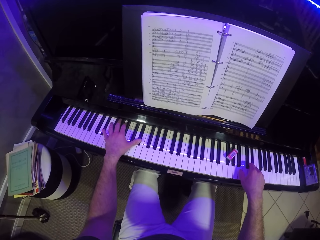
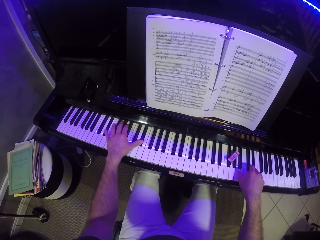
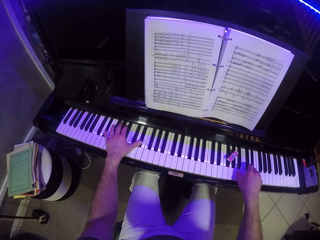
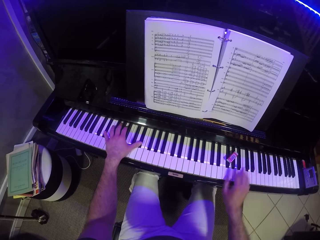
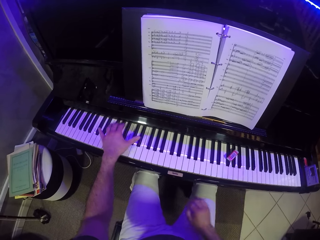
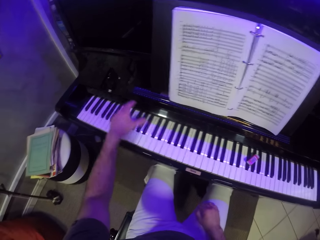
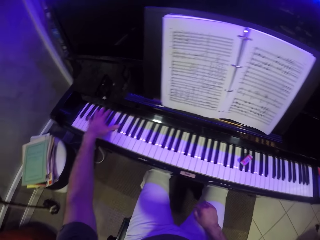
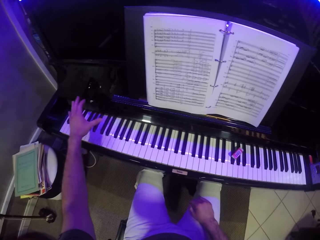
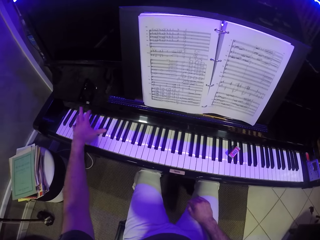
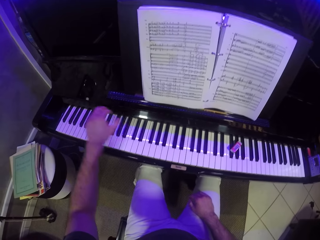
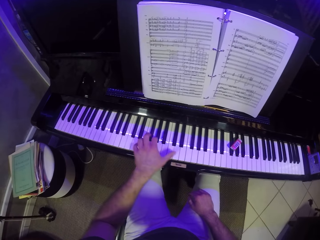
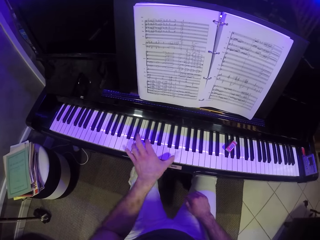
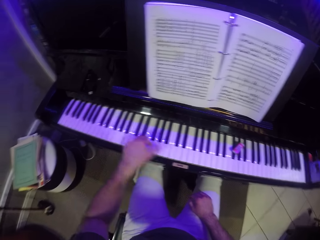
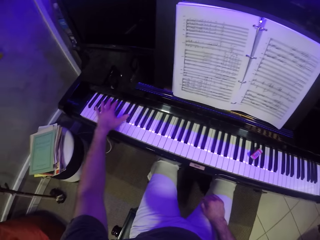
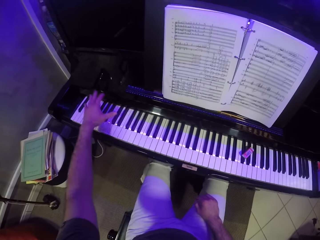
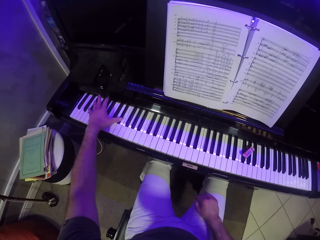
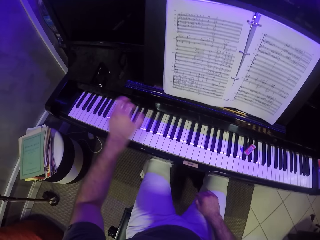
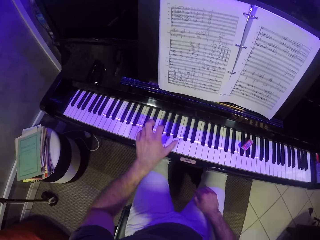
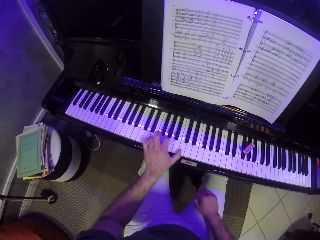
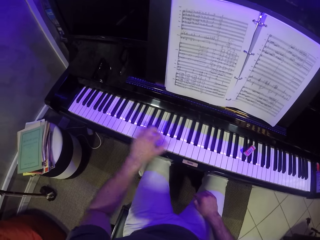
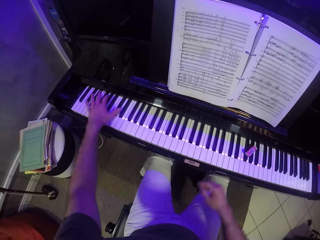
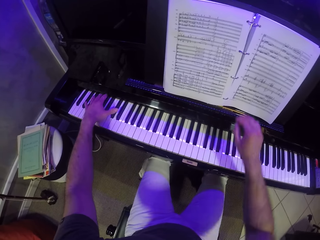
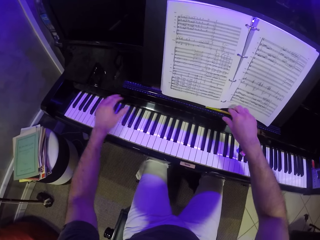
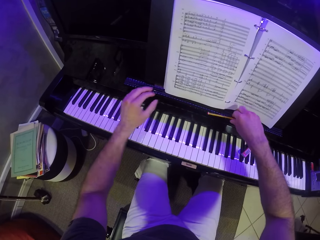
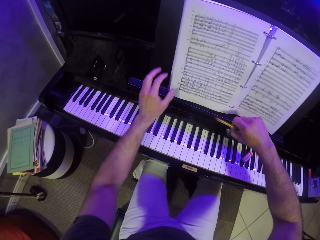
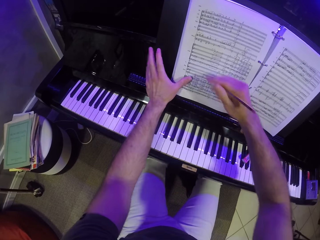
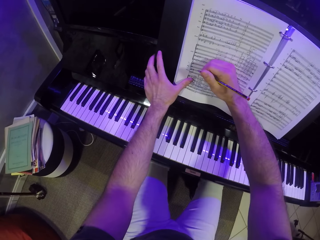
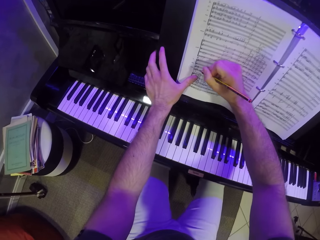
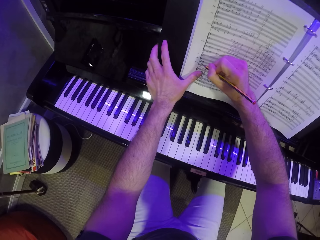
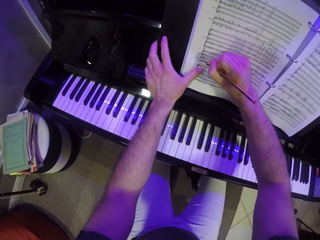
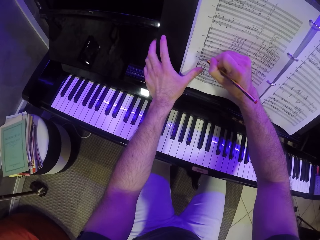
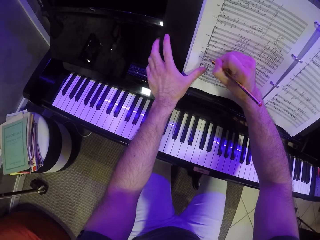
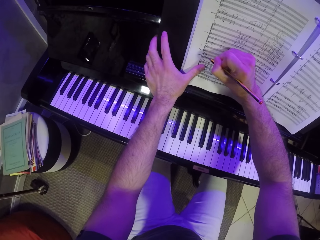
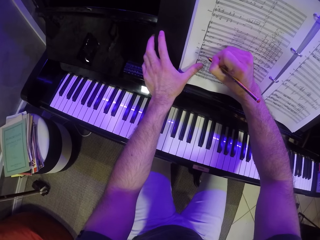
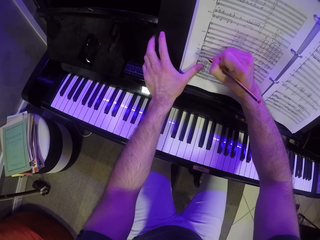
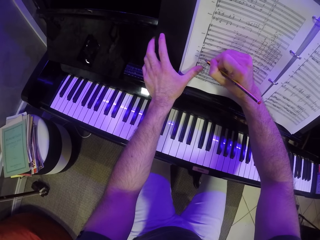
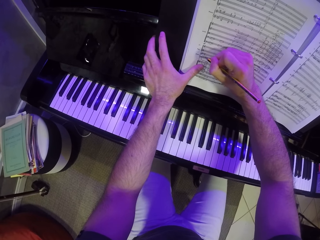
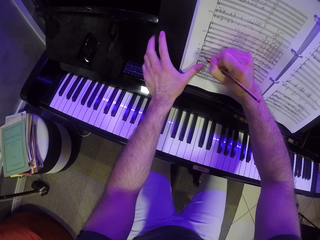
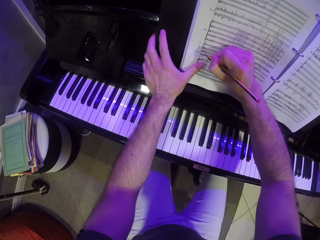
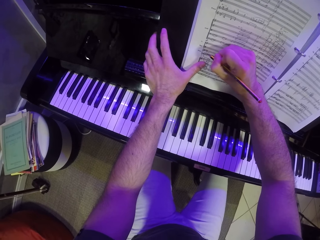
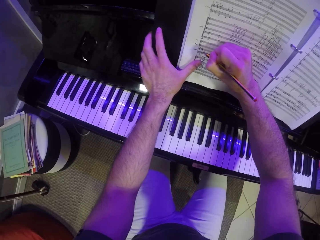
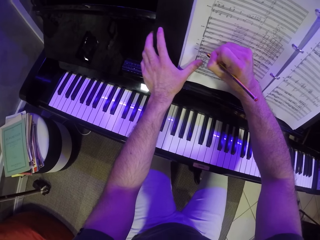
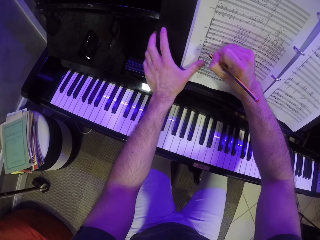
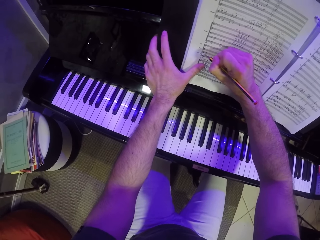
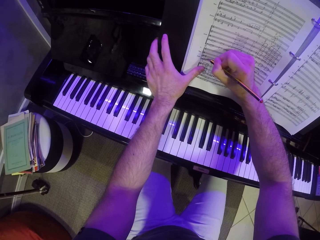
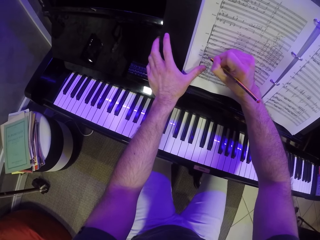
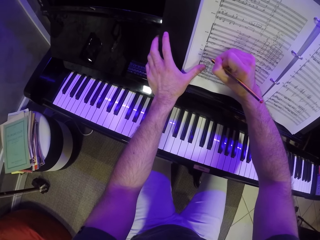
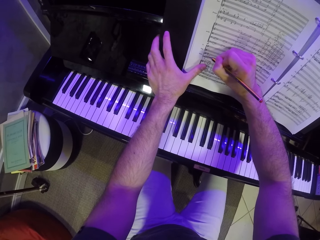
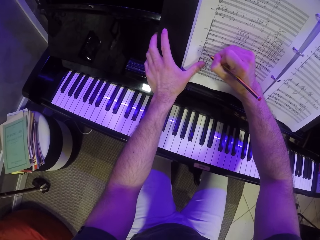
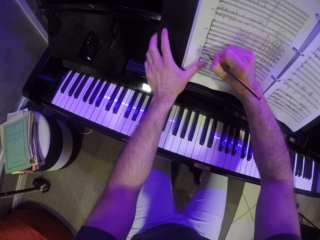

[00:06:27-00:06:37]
The camera wearer takes his right hand off the piano and places his right hand on his leg. He plays the piano with his left hand. He takes his right hand from his leg and takes his left hand off the piano. He picks up the pencil from the piano with his right hand. He places his left hand on the music manuscript. He writes on the music manuscript with the pencil in his right hand.

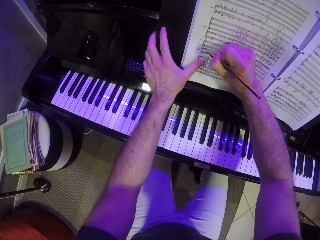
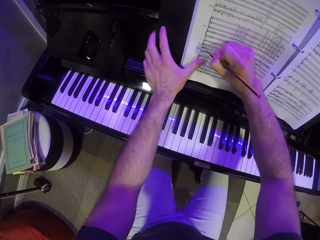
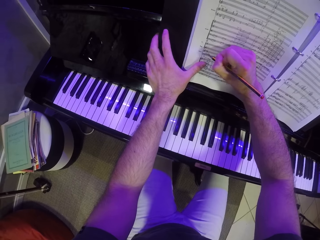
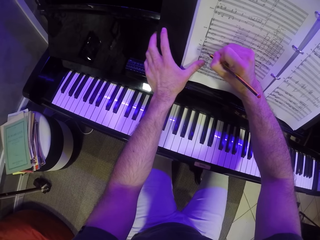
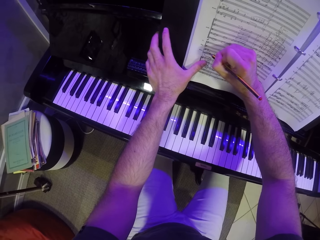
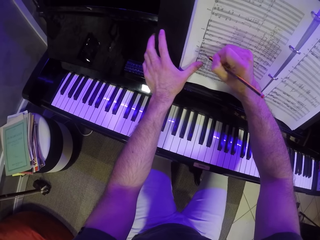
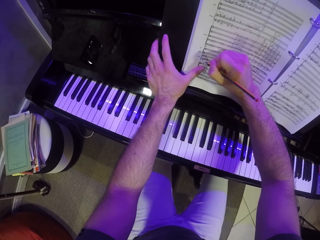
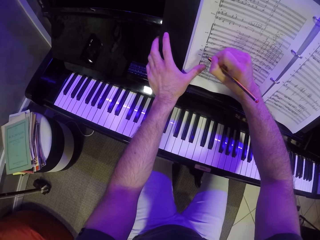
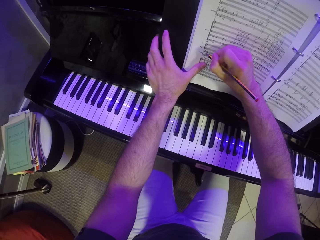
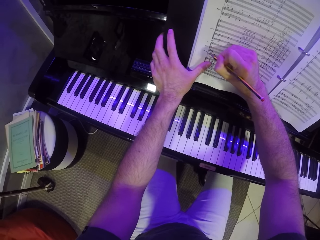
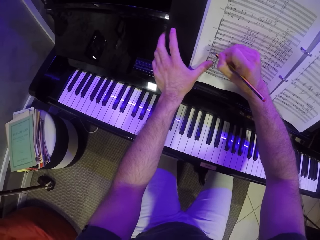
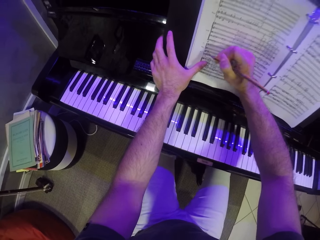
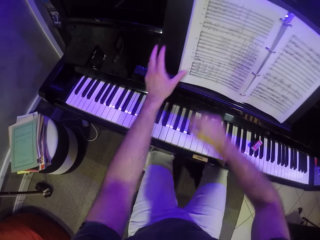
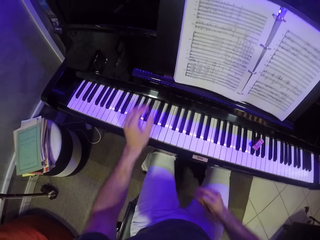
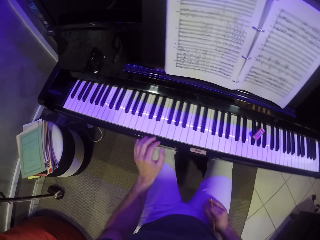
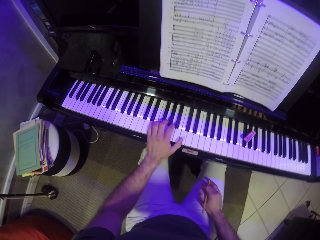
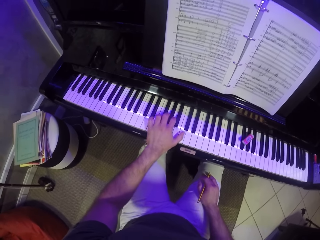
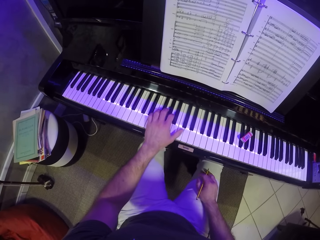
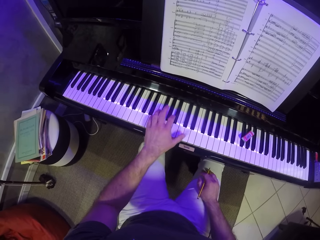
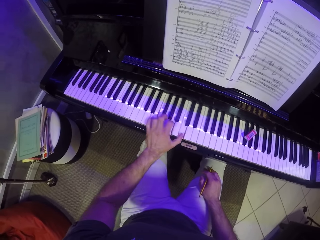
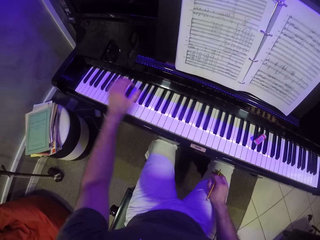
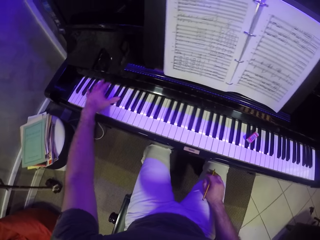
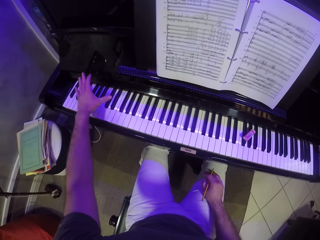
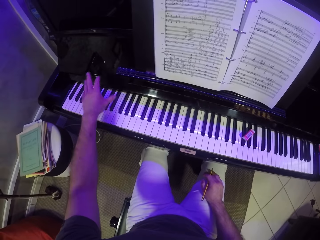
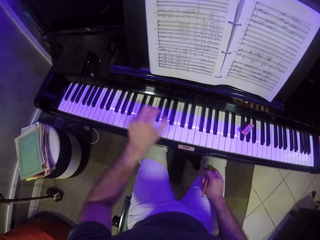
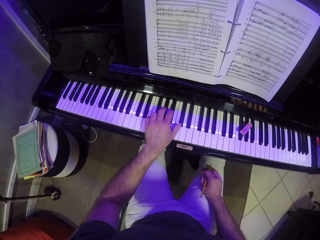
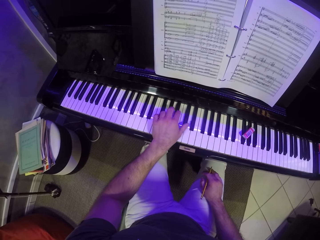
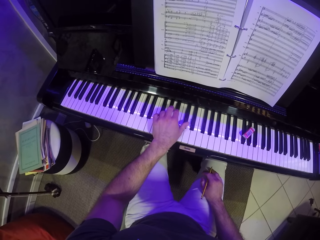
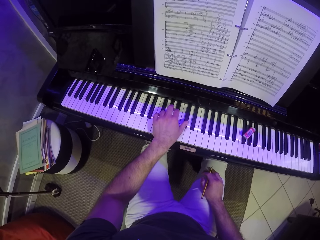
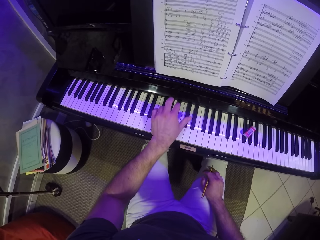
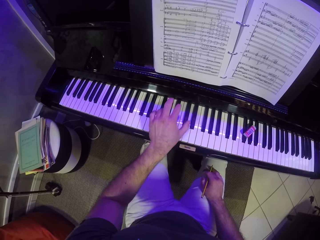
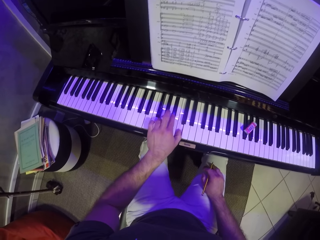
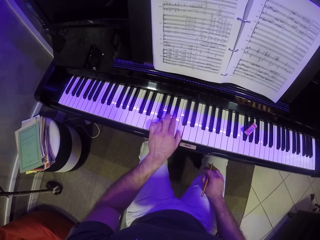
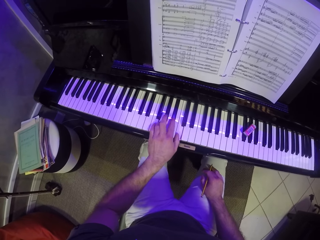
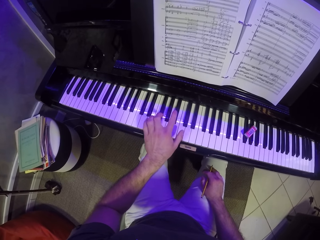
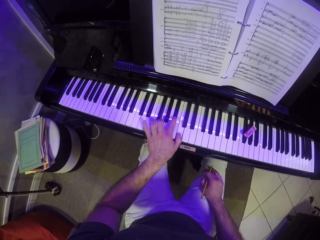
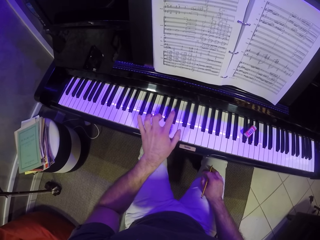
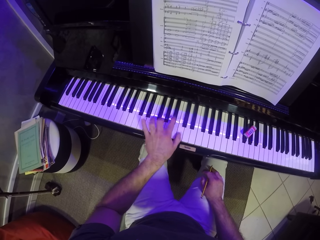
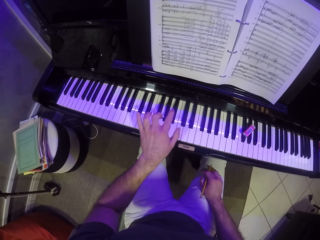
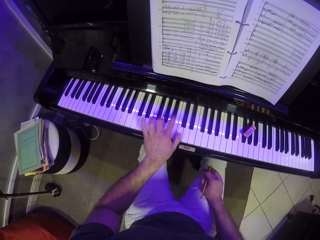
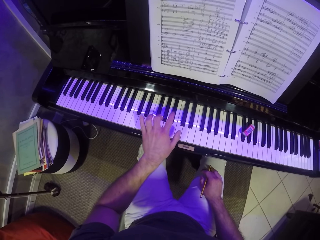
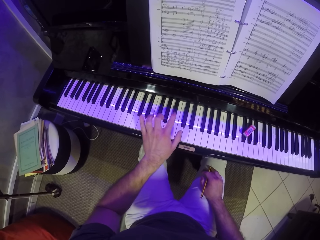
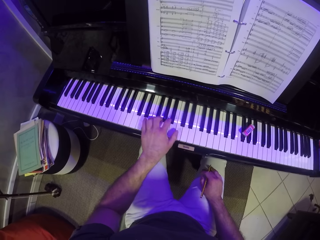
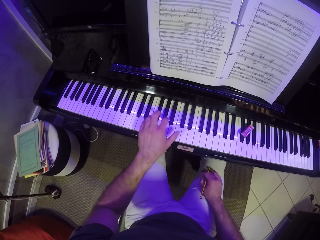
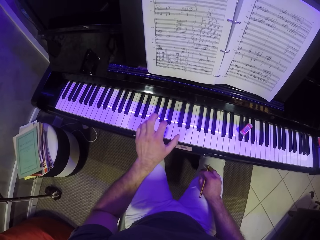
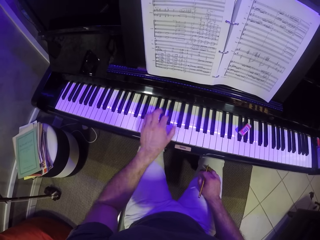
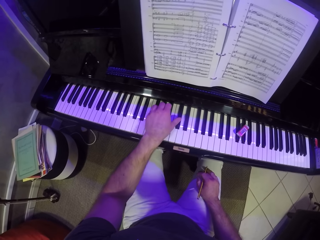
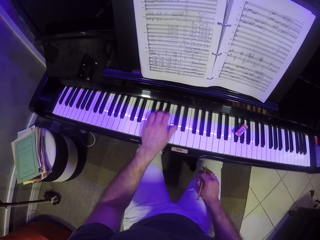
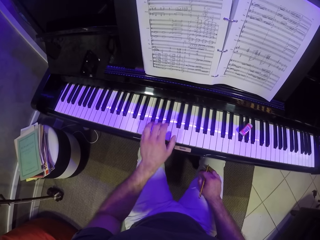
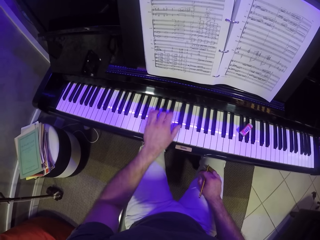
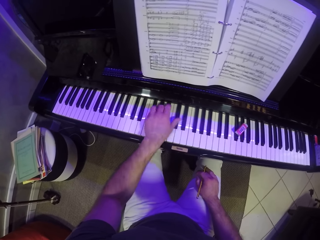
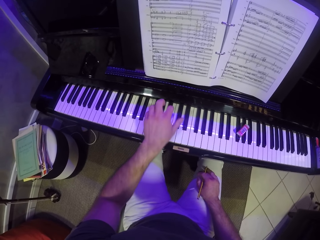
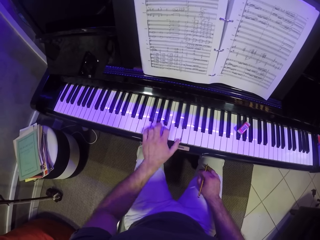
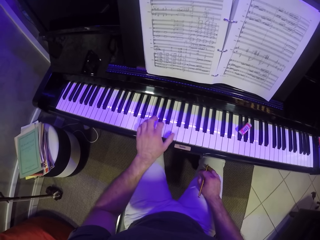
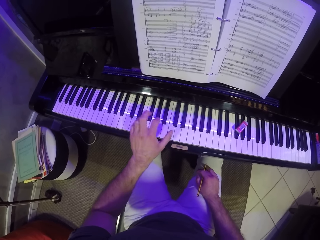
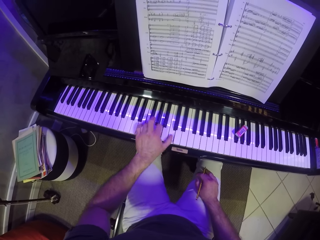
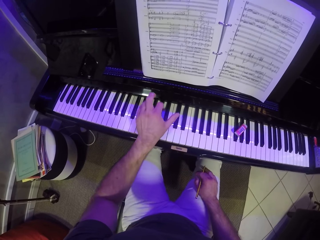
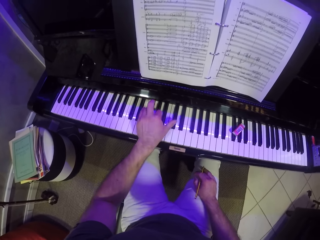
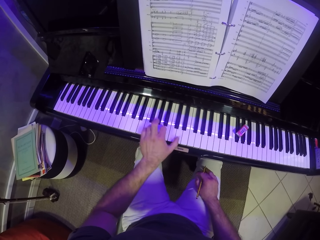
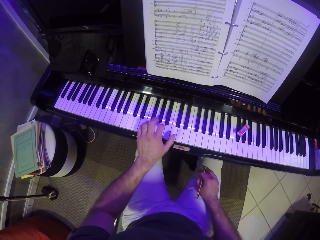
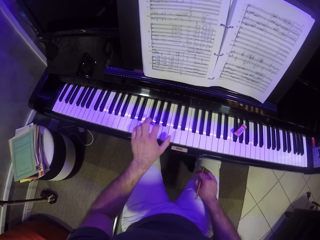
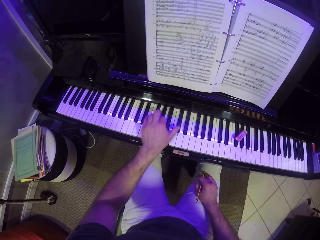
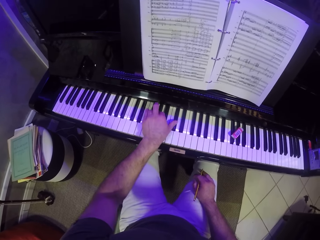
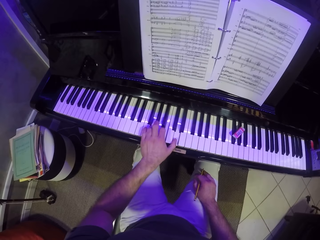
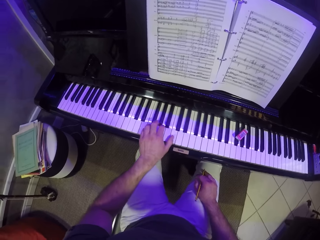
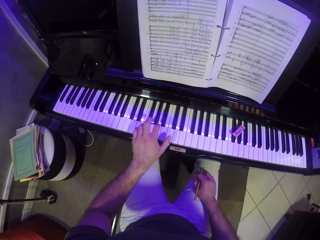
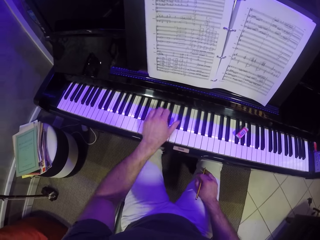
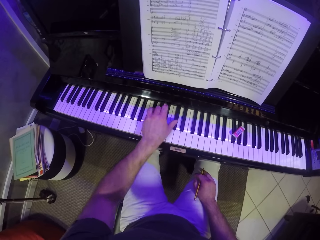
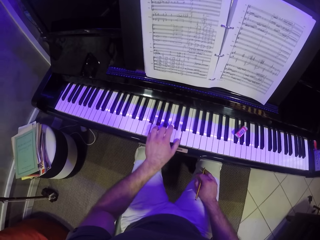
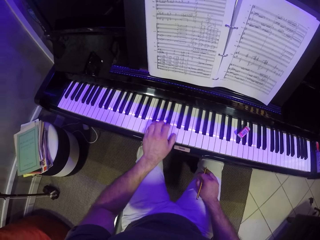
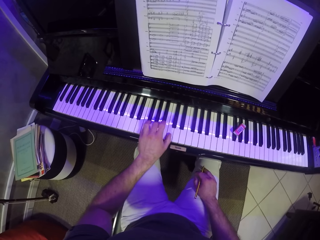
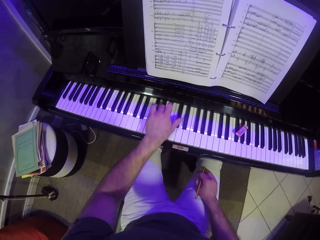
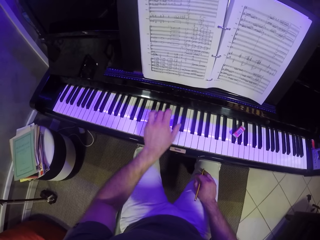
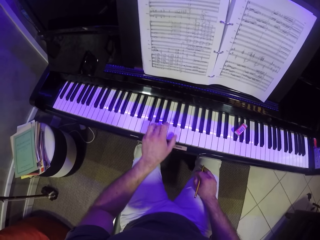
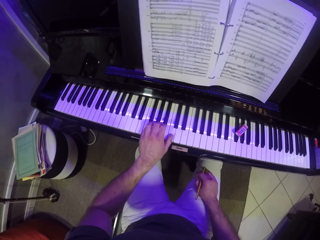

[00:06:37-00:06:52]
The camera wearer takes his right hand off the music manuscript and takes his left hand off the music manuscript. He places his right hand on his leg. He plays the piano with his left hand.
